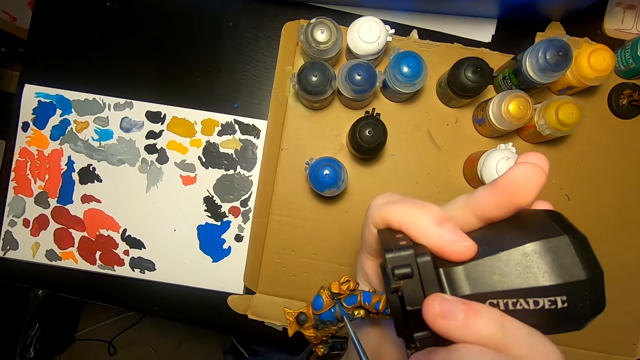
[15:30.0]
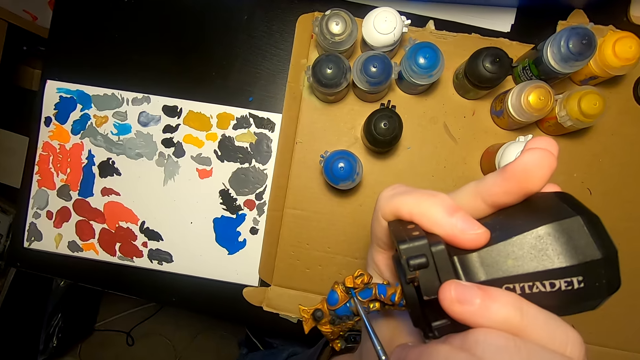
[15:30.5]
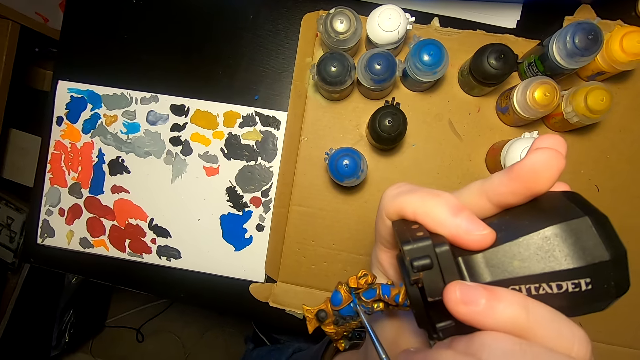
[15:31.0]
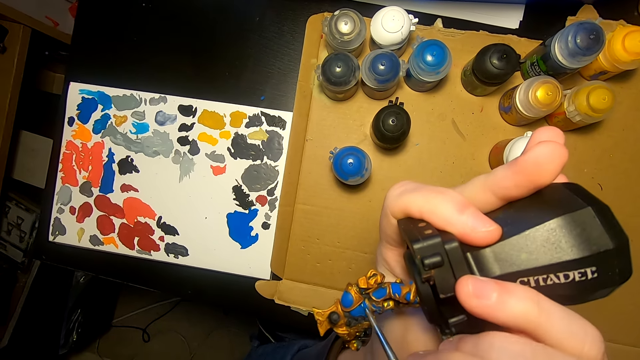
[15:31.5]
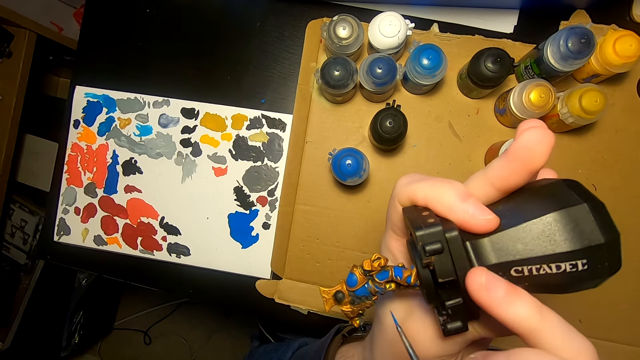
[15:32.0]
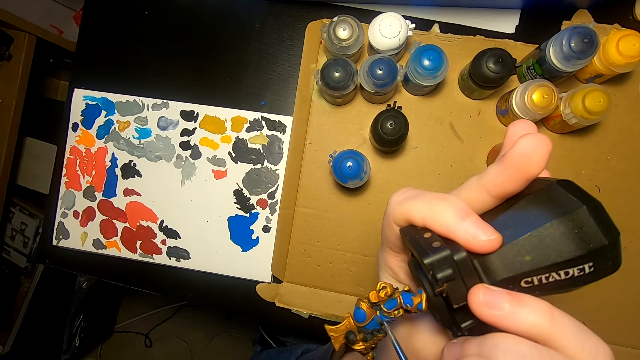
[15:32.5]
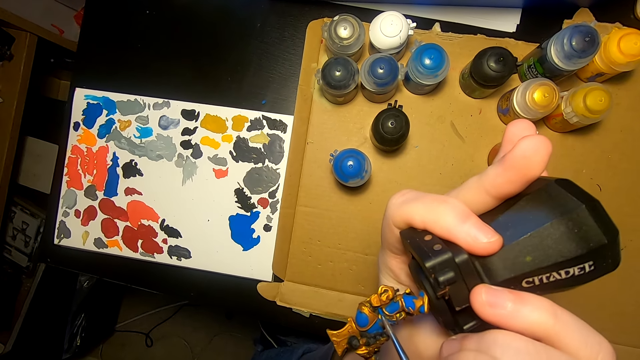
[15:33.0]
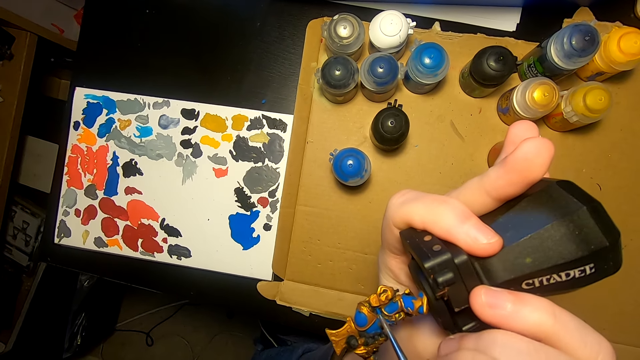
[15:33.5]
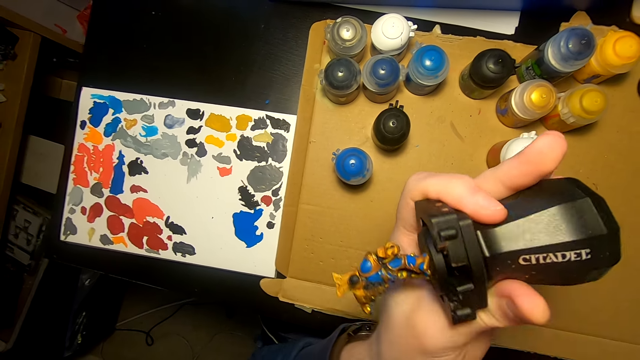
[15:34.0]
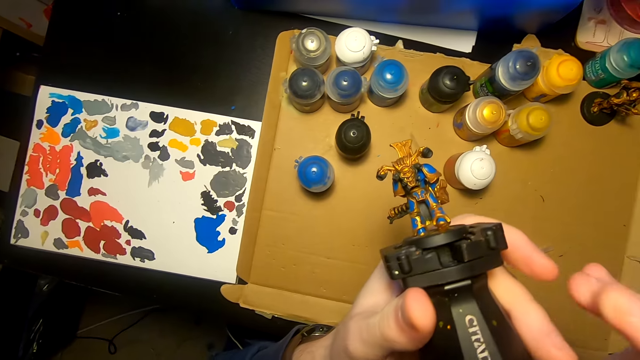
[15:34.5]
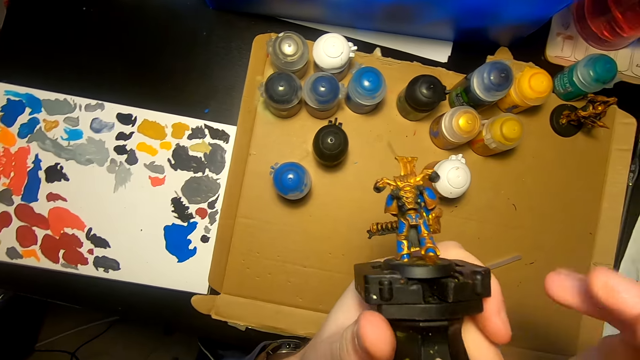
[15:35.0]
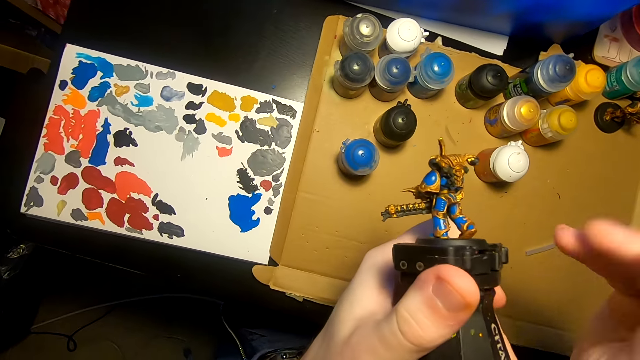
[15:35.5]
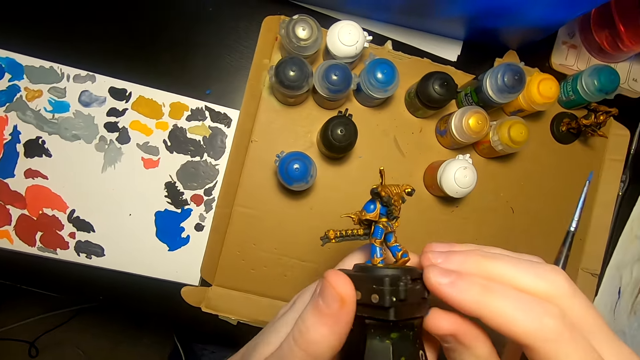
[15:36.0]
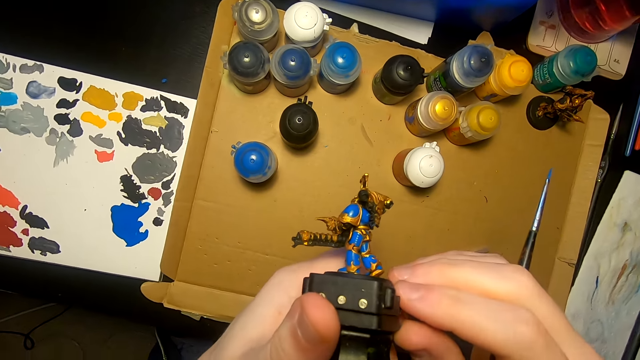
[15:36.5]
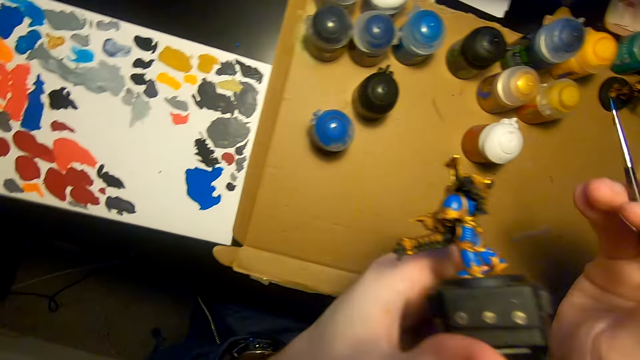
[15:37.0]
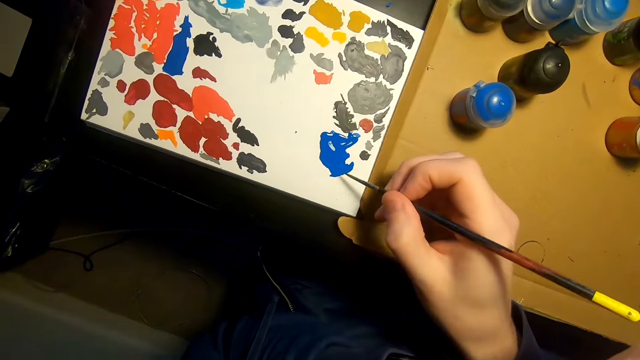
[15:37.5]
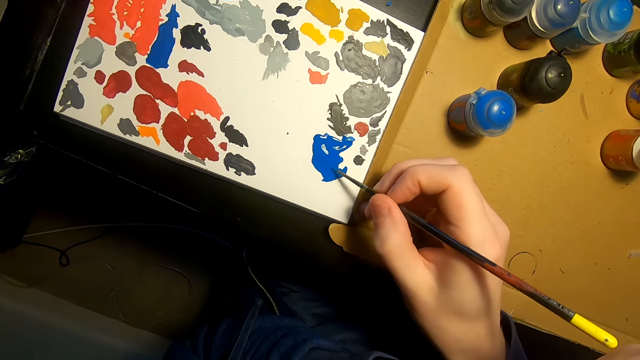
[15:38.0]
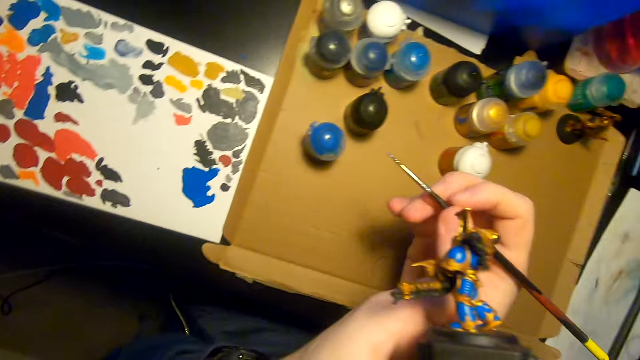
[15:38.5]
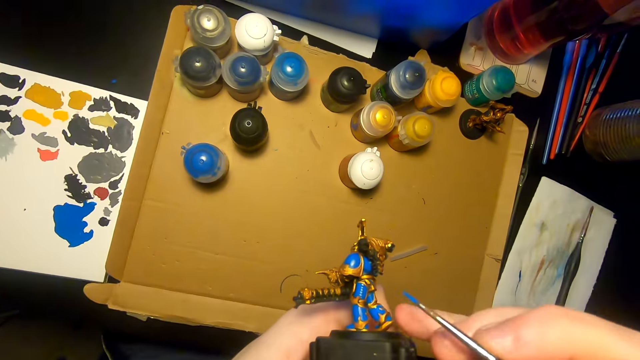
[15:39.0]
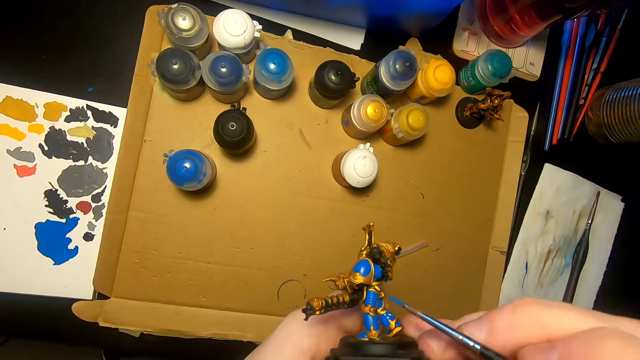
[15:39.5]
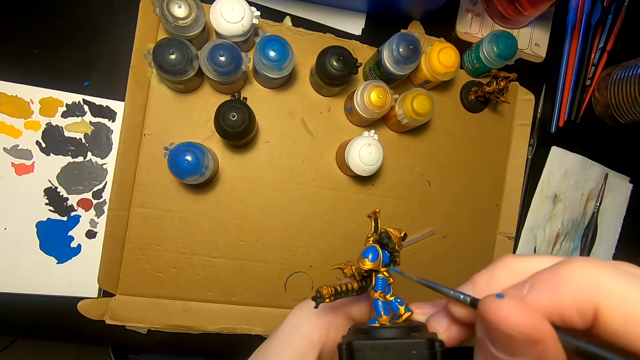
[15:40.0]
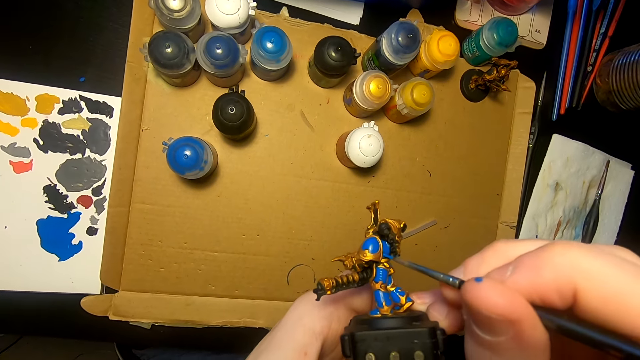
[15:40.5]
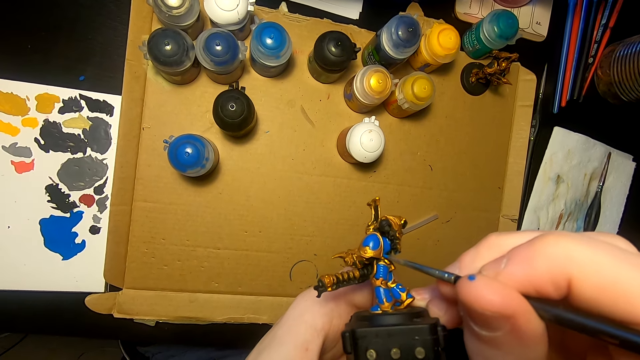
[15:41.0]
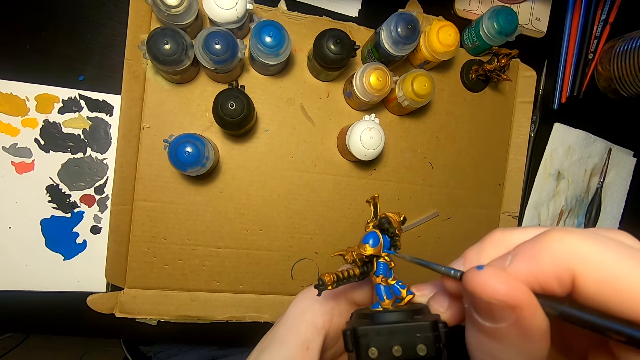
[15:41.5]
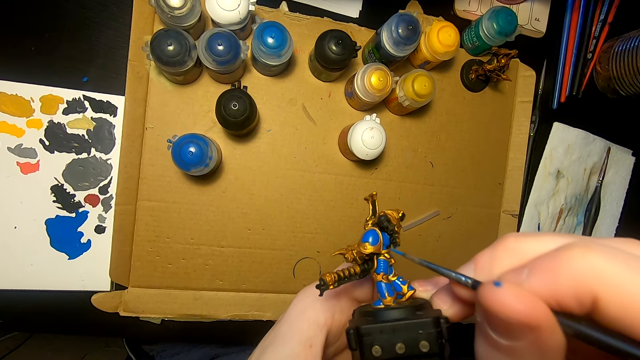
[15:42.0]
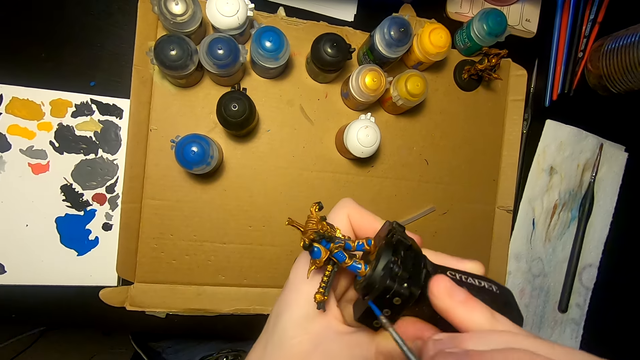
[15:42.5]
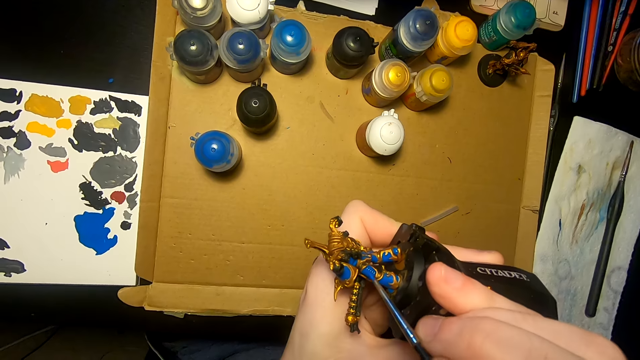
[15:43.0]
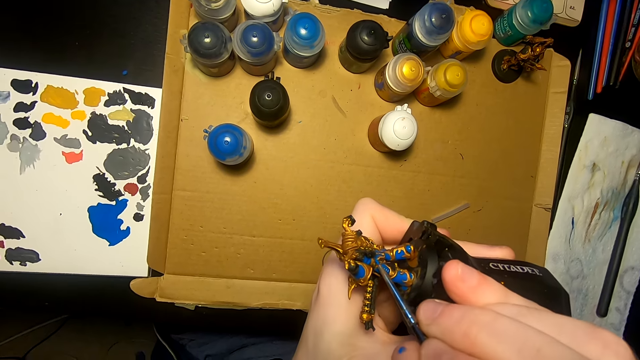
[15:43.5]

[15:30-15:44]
The camera wearer applies paint on something. They turn something. They dip the paint brush in the paint. They paint the model sculpture with the paint brush.

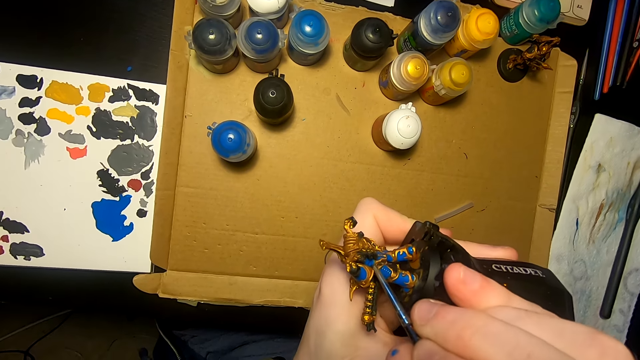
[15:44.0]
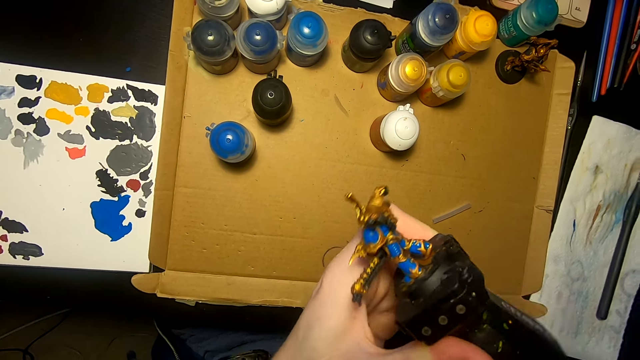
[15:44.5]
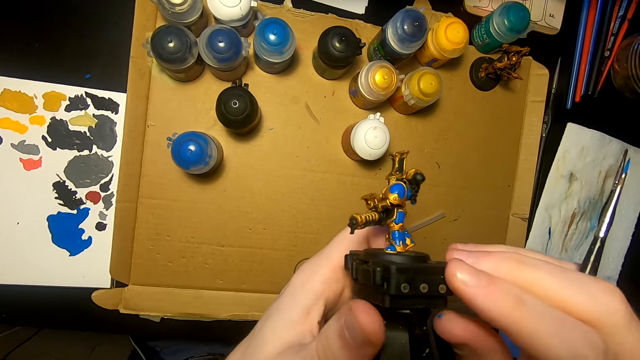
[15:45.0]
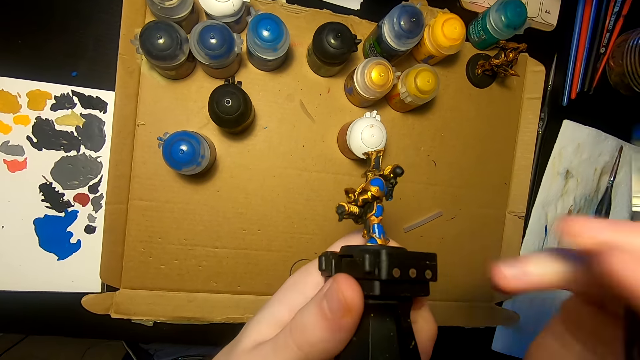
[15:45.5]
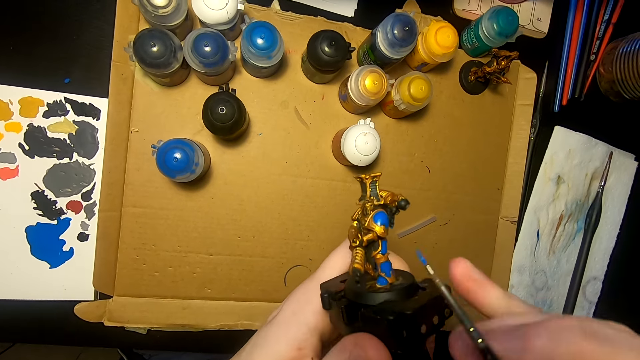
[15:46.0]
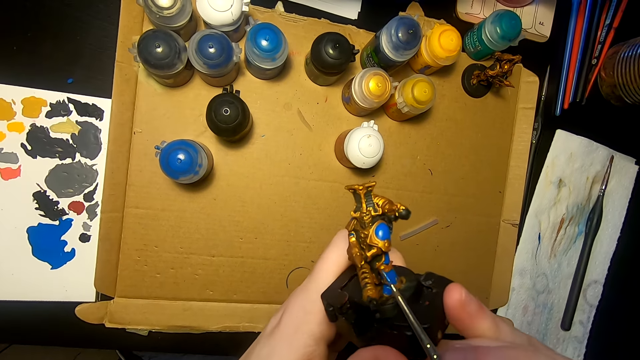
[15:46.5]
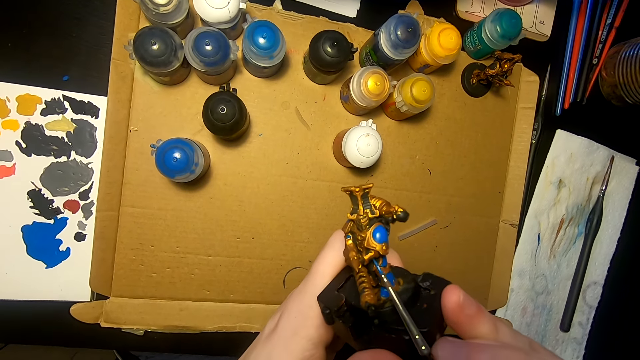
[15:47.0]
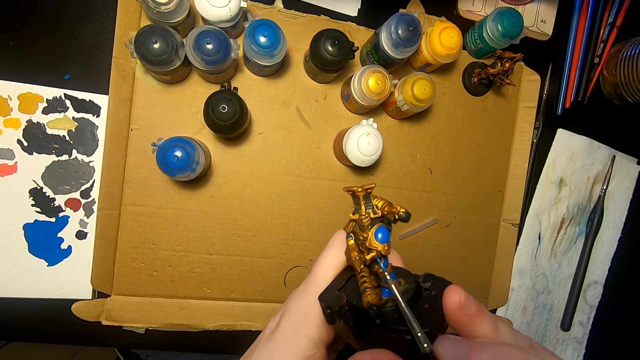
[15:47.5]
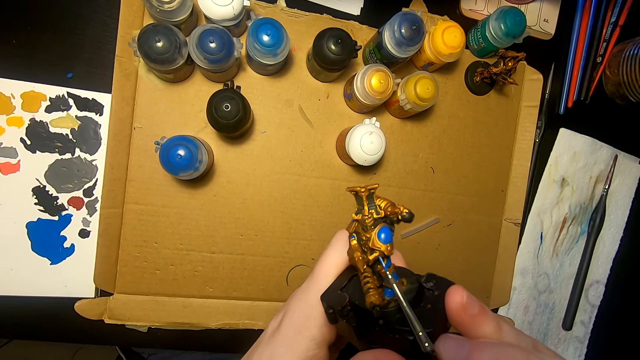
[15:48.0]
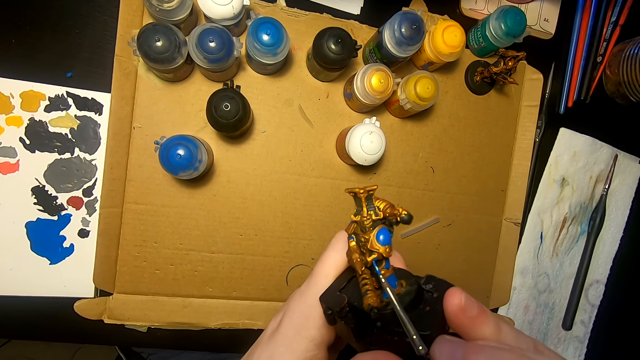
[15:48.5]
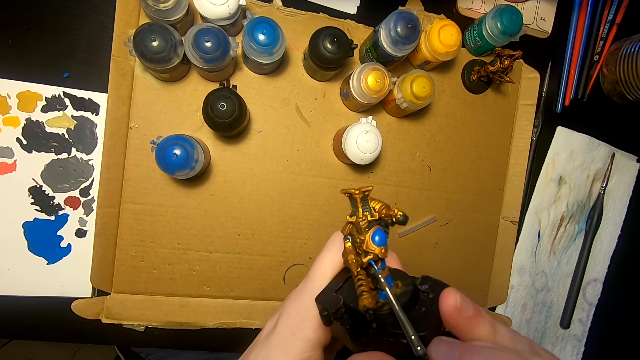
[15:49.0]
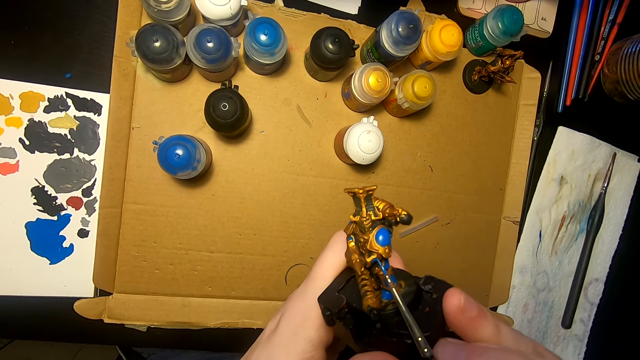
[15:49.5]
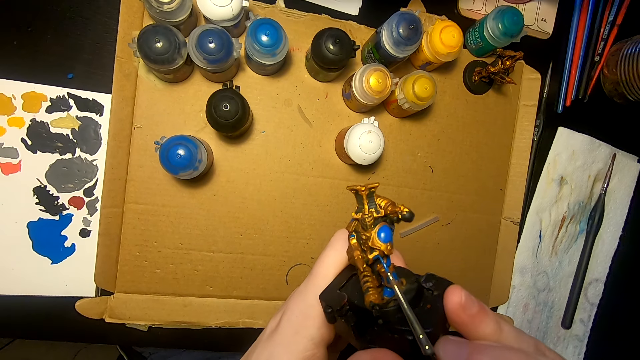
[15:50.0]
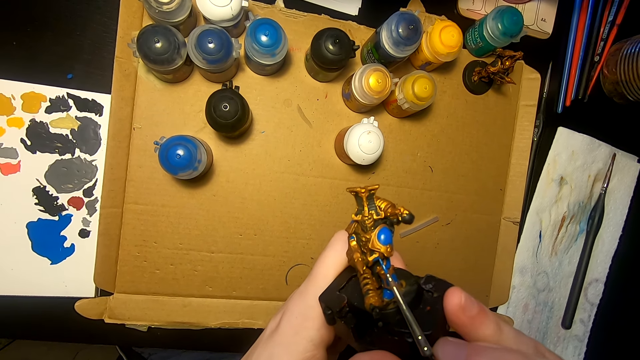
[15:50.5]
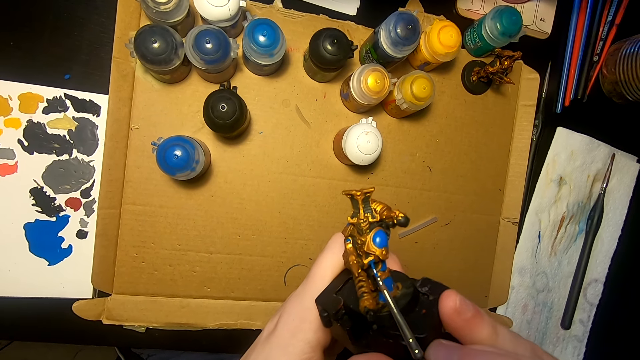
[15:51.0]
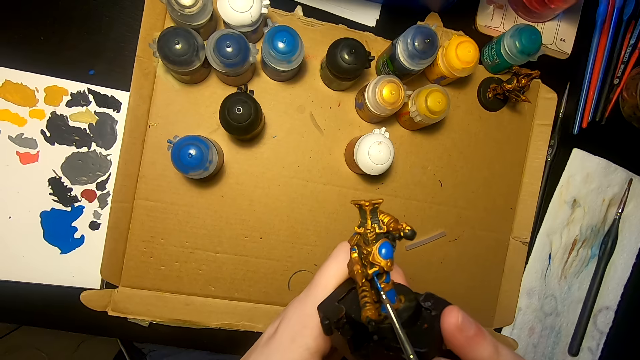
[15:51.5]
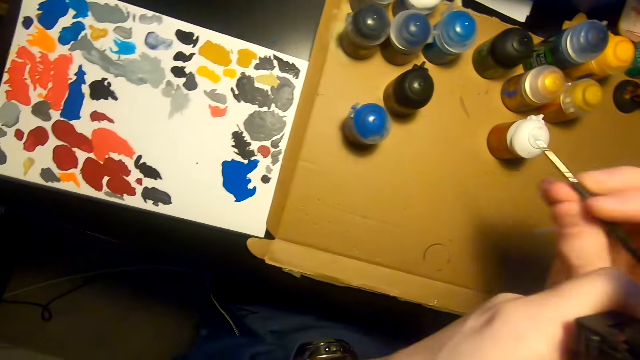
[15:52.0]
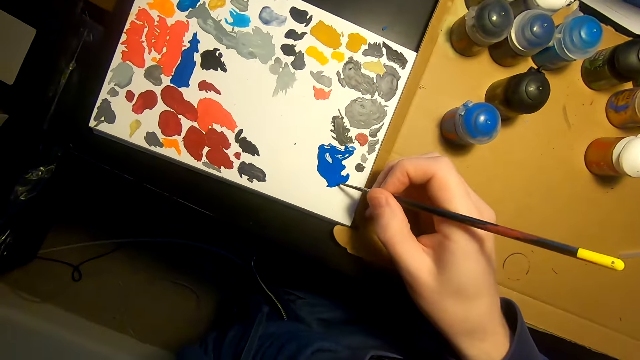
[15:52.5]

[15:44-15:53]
The camera wearer turns something. They apply paint on something.
